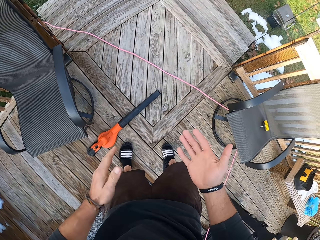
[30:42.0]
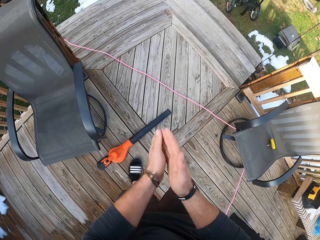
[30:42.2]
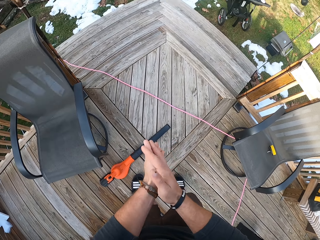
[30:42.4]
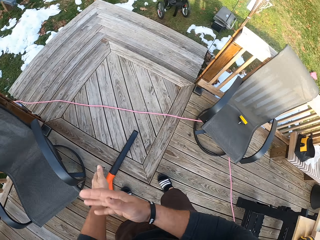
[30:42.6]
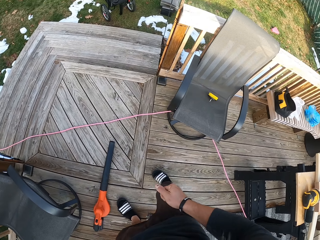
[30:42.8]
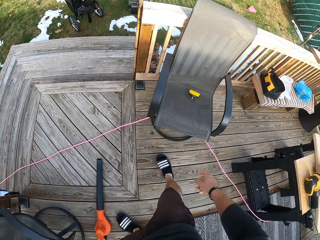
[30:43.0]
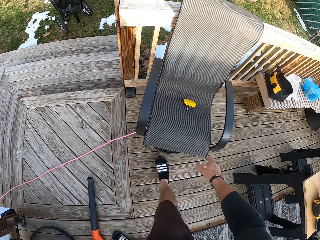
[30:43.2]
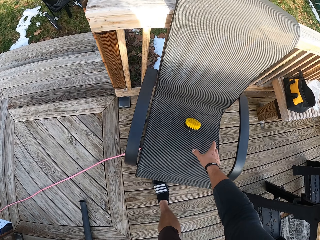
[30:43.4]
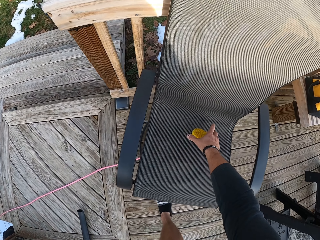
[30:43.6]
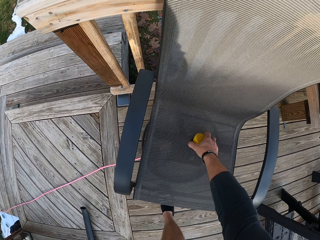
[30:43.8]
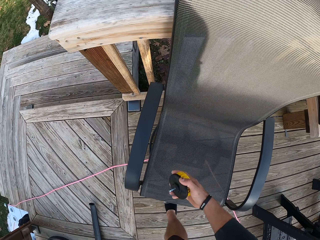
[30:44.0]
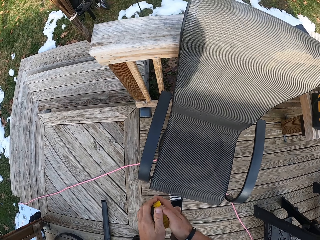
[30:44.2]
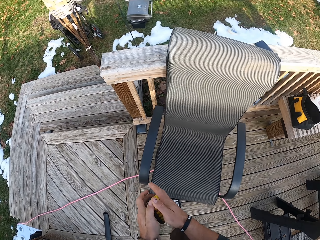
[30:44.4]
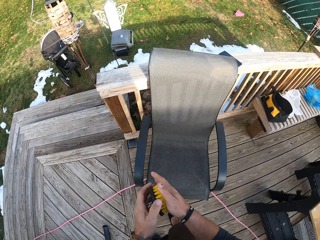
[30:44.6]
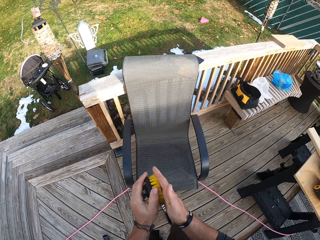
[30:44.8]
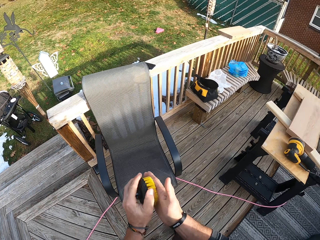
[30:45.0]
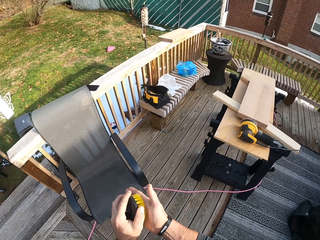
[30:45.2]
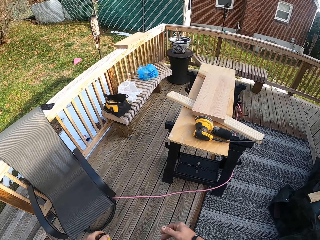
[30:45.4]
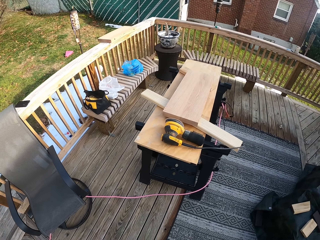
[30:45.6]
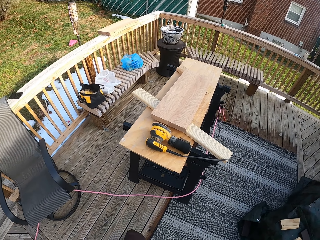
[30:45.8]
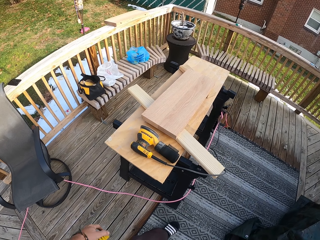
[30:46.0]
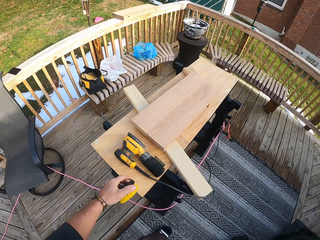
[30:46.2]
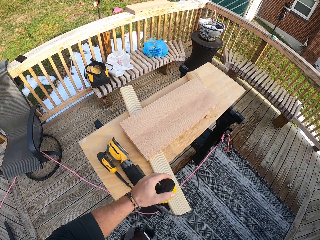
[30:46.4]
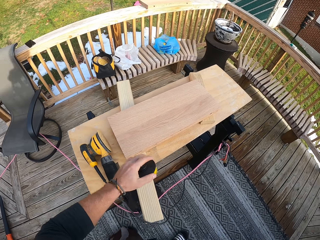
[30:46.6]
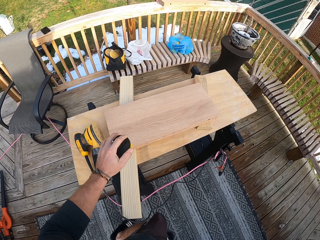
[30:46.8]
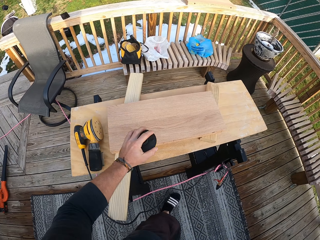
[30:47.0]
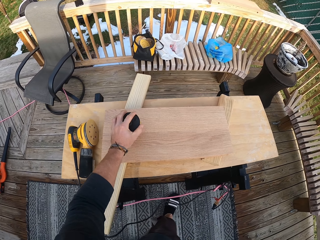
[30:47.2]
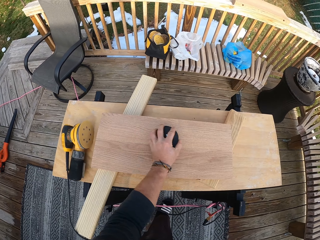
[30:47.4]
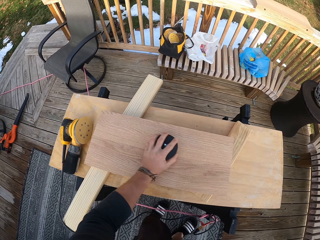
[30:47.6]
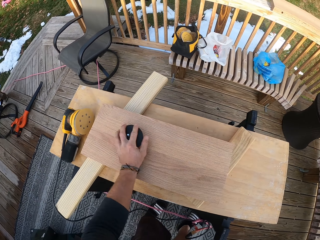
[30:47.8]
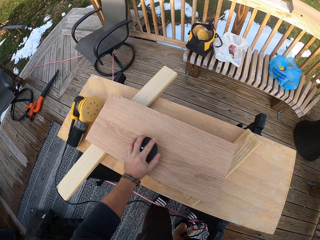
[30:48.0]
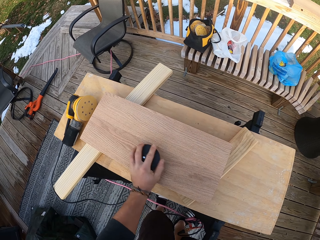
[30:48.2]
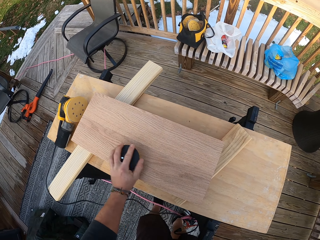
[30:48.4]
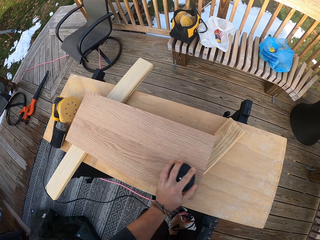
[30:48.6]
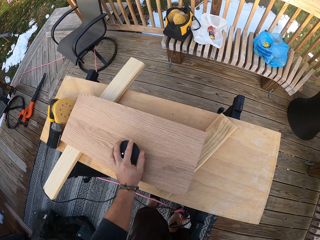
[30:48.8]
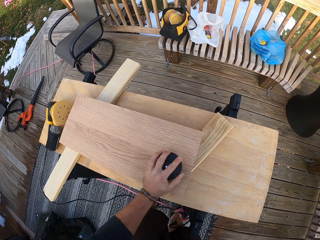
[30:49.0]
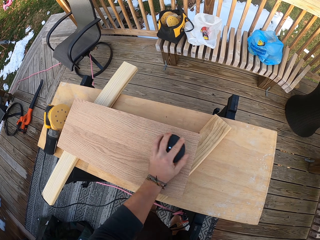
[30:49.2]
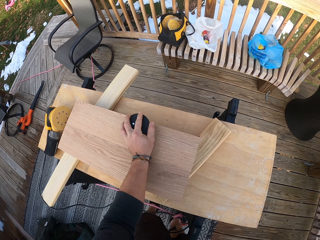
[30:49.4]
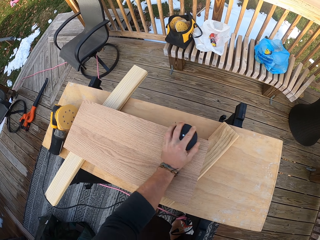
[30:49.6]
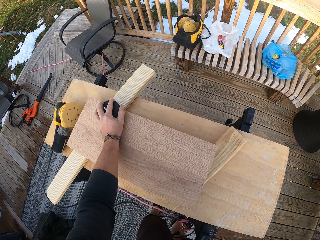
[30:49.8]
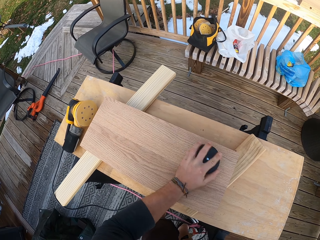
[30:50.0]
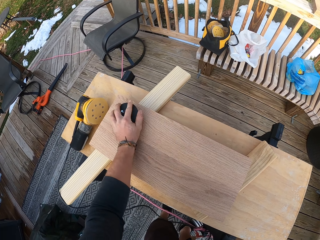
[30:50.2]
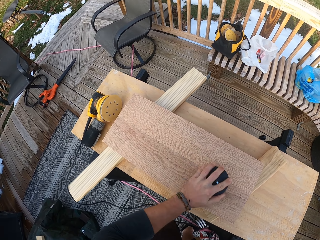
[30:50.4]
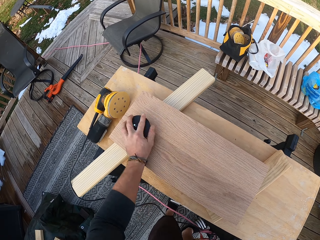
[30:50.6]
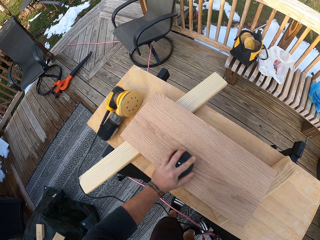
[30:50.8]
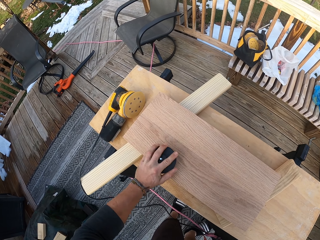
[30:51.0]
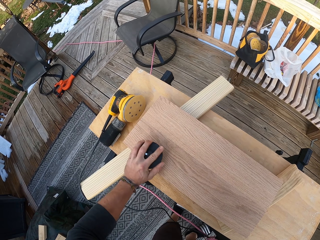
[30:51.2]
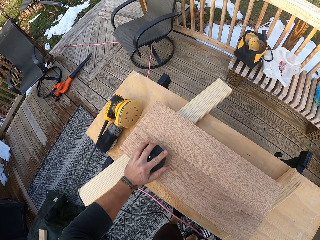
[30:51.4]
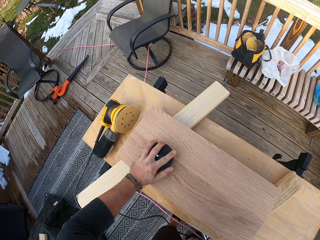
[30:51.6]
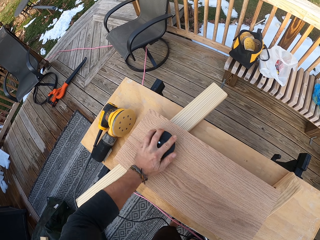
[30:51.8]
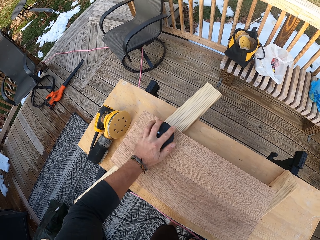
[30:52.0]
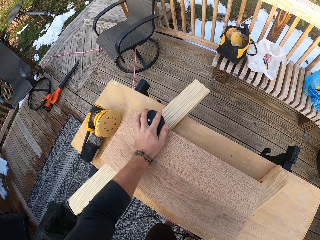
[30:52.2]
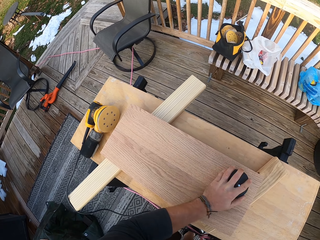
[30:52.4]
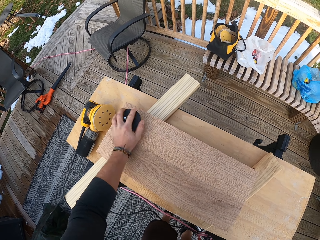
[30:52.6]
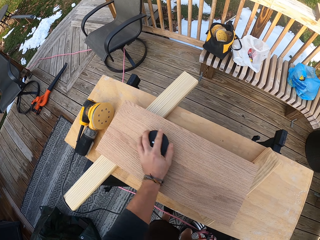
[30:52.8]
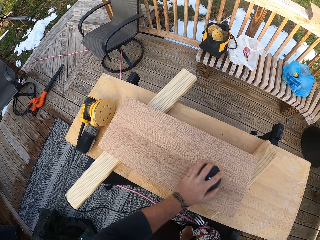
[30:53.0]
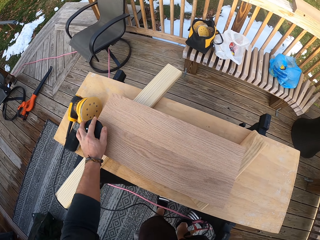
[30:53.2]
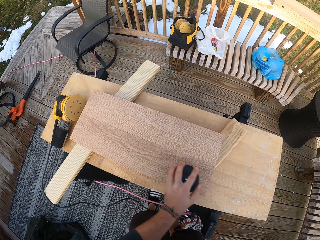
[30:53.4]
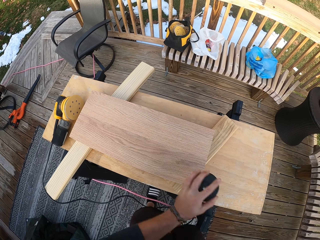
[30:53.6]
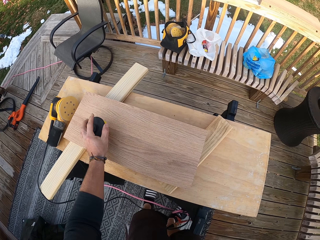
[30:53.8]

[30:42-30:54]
The camera wearer dusts his hands. He picks up a brush on the chair with his right hand. He holds the brush with his hands. He rubs his right hand on the brush in his left hand. He brushes the wooden piece on the workbench with the brush in his left hand.

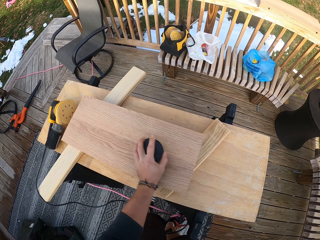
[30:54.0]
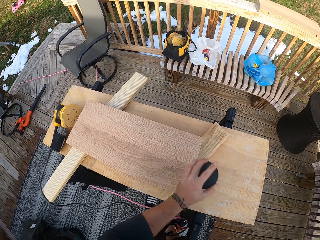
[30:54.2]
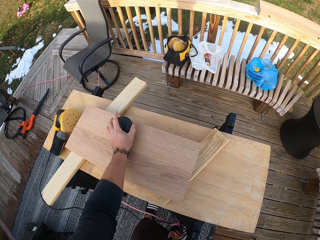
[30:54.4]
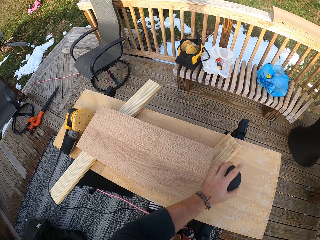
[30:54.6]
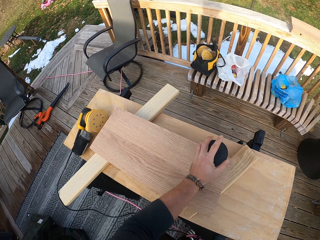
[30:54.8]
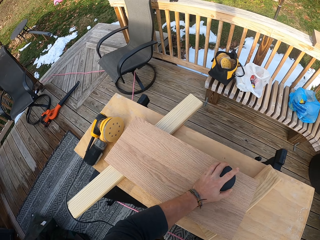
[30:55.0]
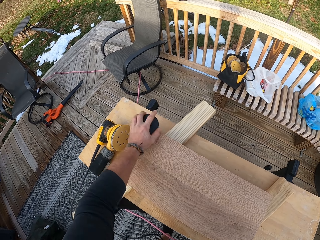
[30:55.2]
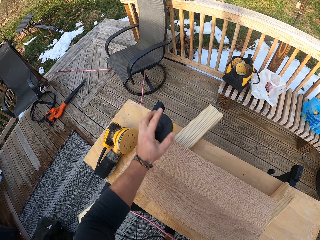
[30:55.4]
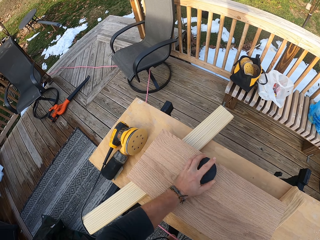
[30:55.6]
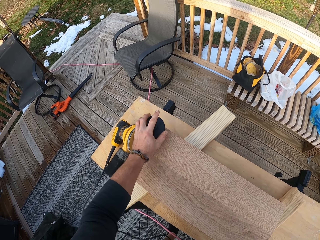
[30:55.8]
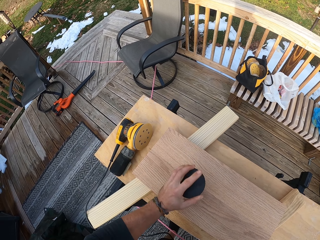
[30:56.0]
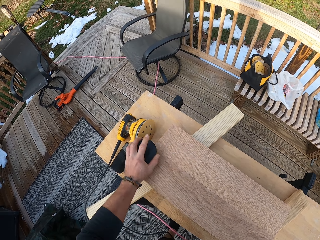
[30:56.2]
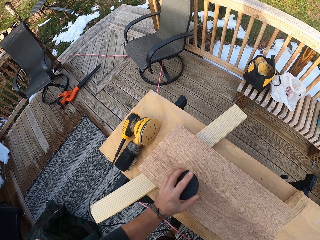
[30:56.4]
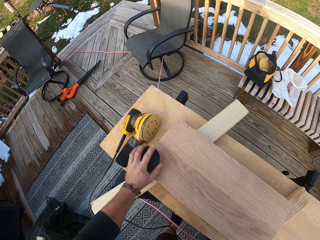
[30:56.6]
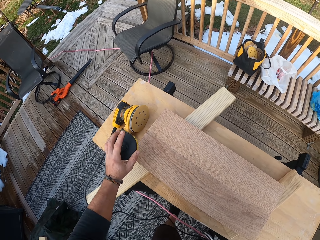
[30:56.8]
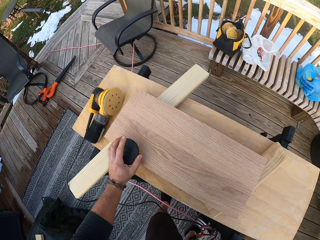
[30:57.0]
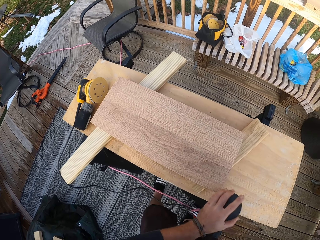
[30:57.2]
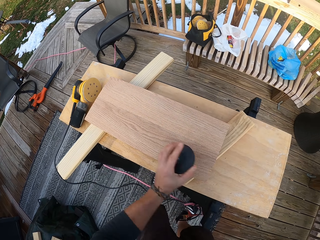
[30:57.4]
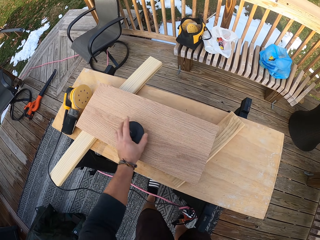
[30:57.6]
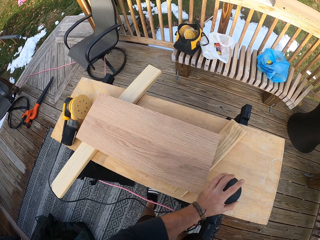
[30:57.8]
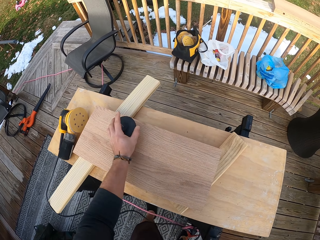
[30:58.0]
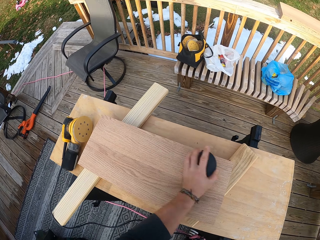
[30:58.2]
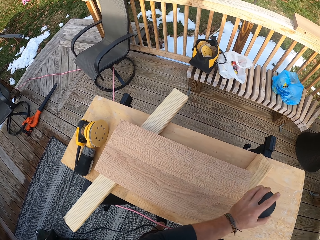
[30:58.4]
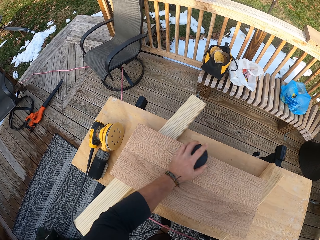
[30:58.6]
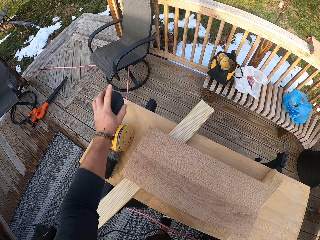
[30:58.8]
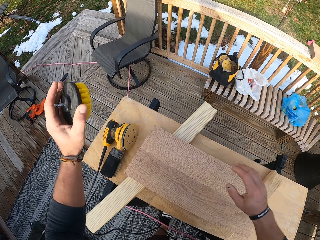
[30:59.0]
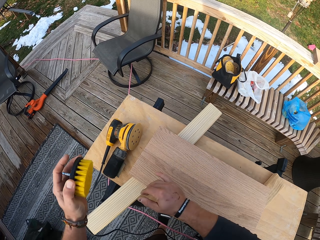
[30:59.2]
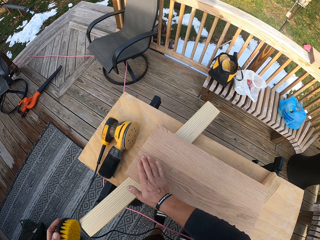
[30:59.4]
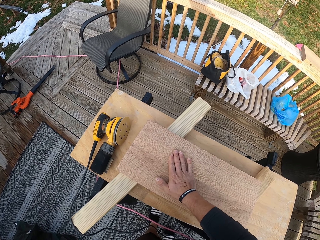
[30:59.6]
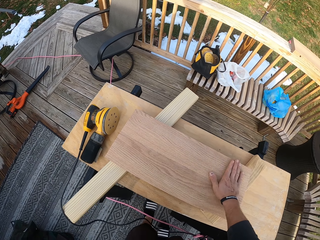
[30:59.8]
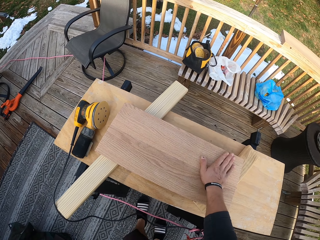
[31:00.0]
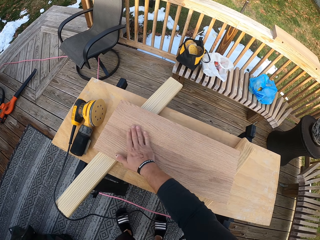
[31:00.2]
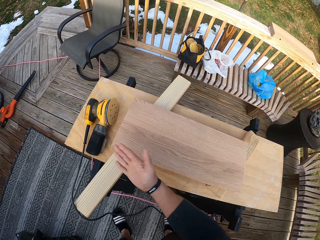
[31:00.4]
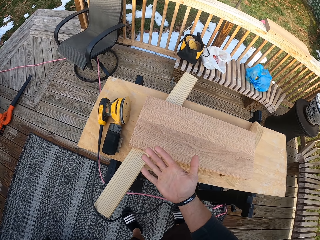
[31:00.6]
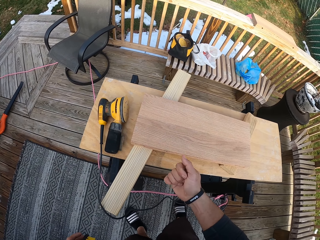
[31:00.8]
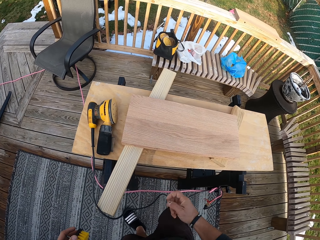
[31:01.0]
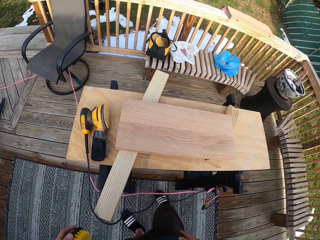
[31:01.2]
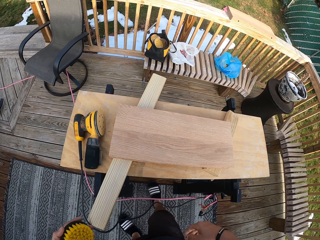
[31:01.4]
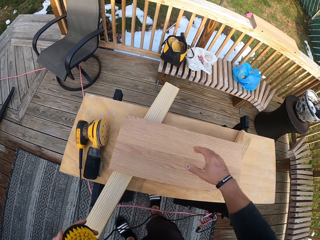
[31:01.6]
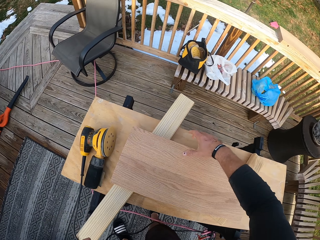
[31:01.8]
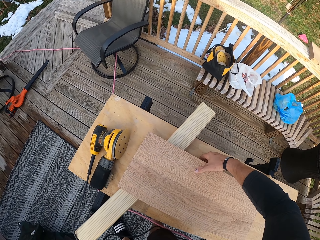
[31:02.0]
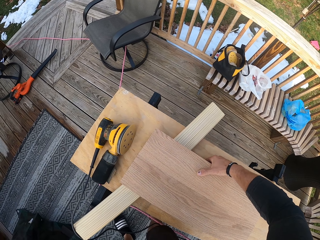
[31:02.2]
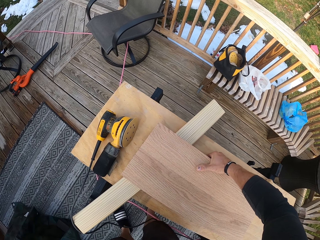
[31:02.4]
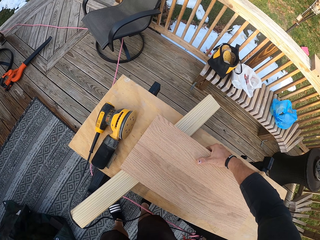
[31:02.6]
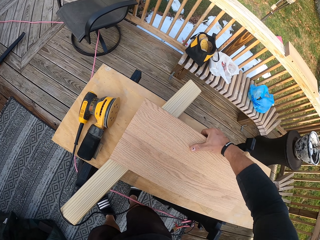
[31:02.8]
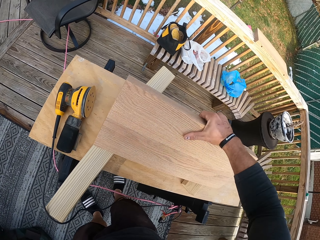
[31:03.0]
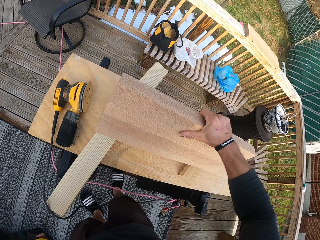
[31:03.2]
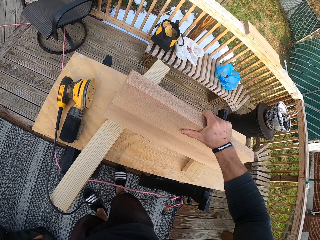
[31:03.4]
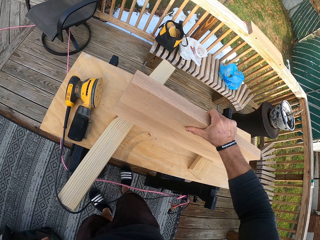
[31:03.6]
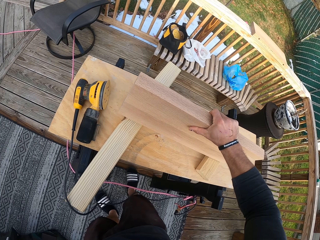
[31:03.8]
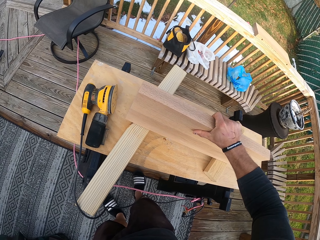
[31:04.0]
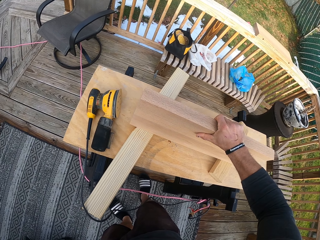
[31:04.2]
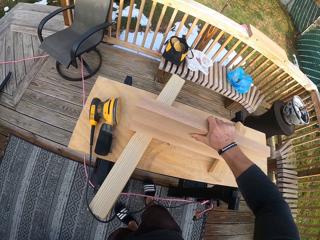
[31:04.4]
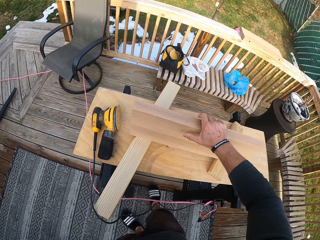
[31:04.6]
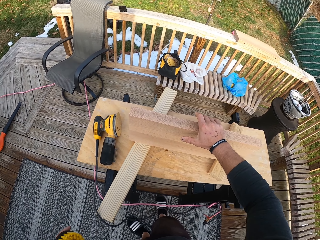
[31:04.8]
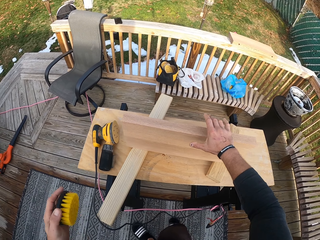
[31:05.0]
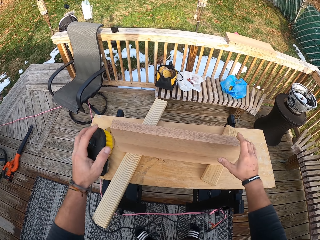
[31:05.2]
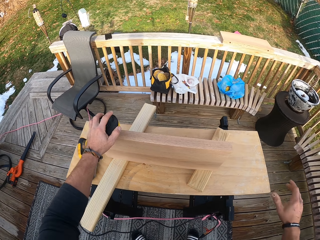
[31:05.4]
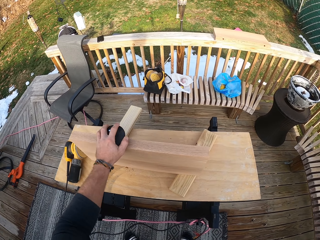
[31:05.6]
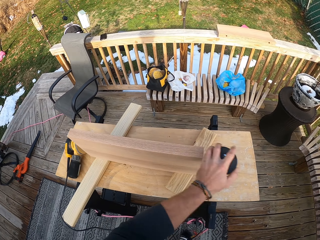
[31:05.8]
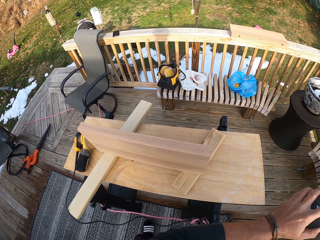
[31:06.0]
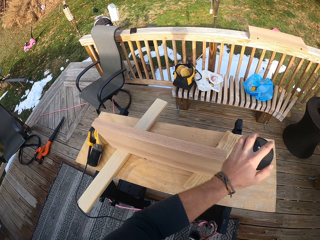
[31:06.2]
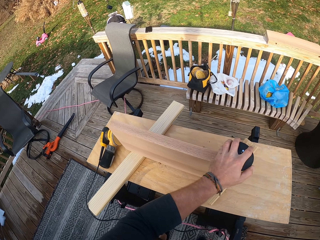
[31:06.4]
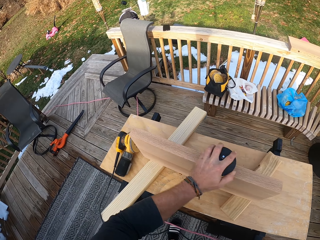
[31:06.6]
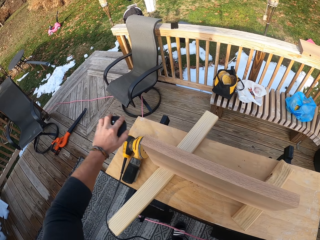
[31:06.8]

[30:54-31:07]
The camera wearer slides his right hand on the wooden piece. He lifts the wooden piece on the workbench with his right hand. He turns the wood. He drops the wooden piece on the workbench with his right hand. He removes his right hand from the wooden piece. He brushes the wooden piece on the workbench with the brush in his left hand.
